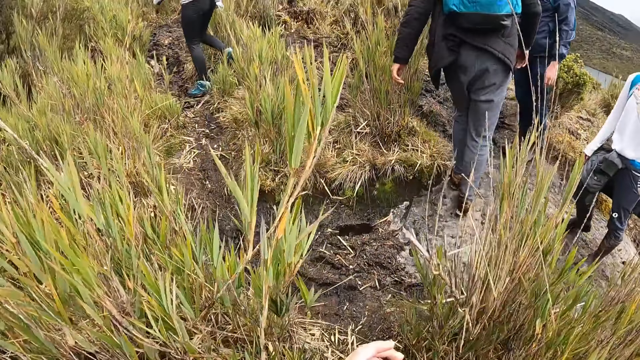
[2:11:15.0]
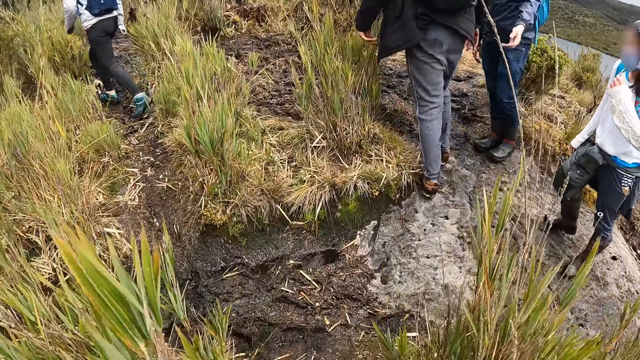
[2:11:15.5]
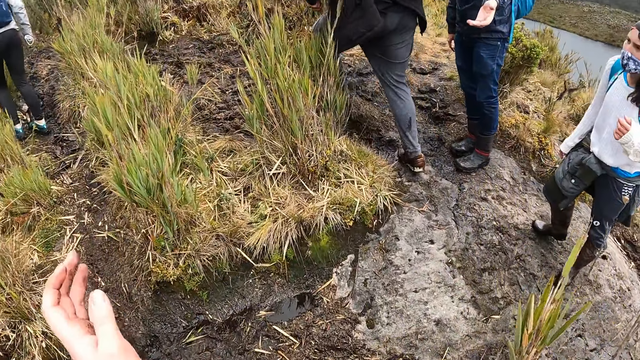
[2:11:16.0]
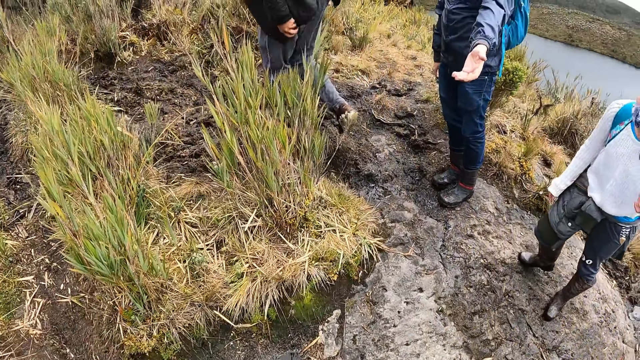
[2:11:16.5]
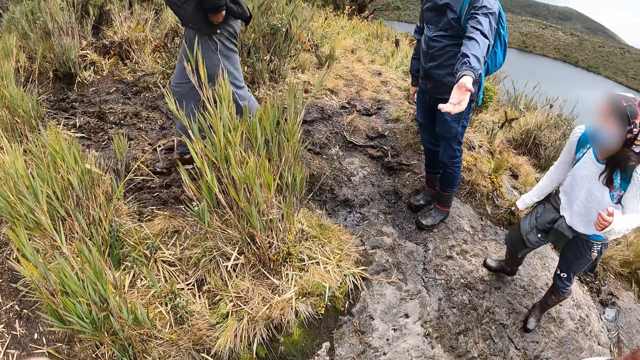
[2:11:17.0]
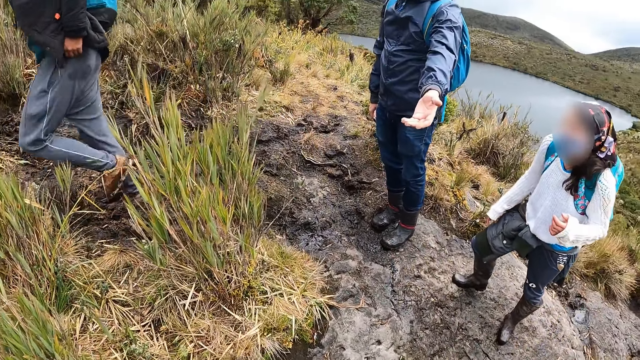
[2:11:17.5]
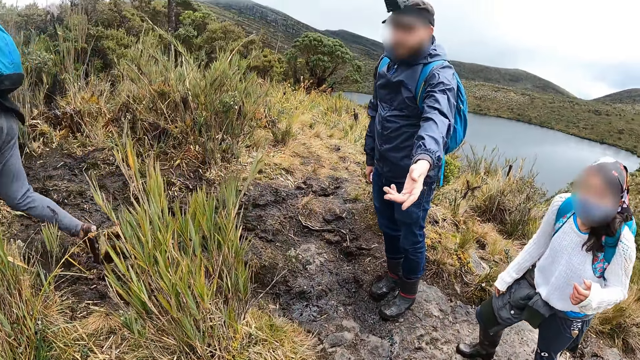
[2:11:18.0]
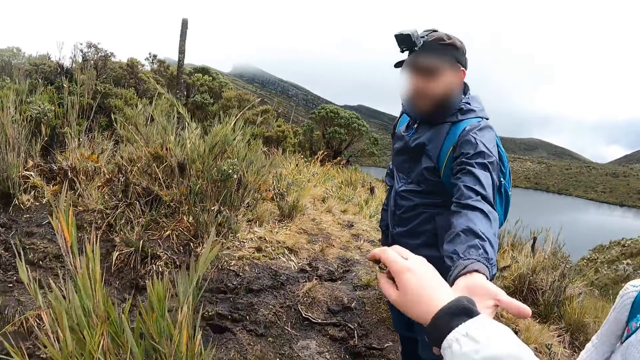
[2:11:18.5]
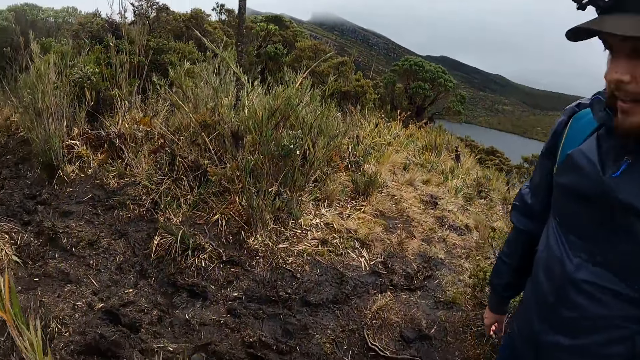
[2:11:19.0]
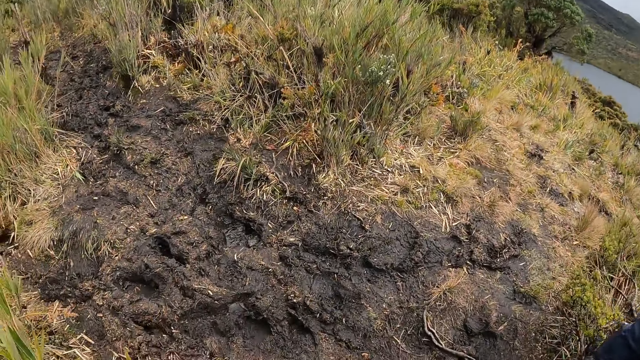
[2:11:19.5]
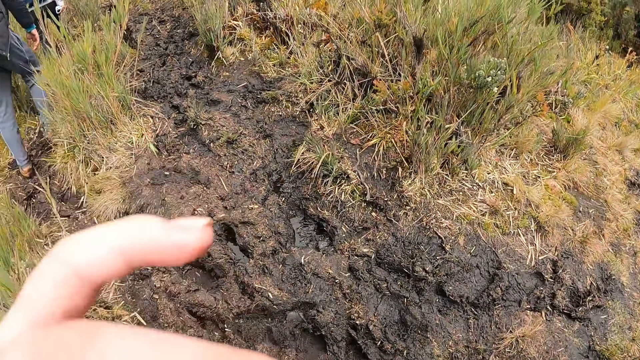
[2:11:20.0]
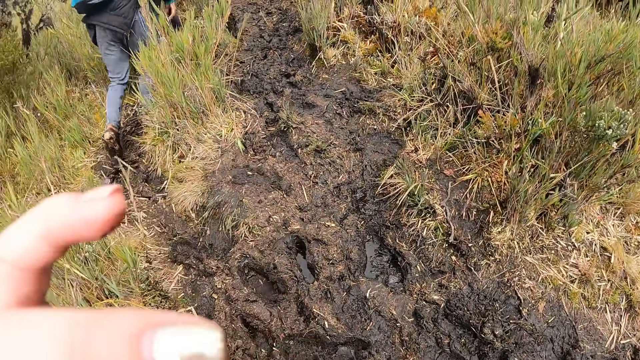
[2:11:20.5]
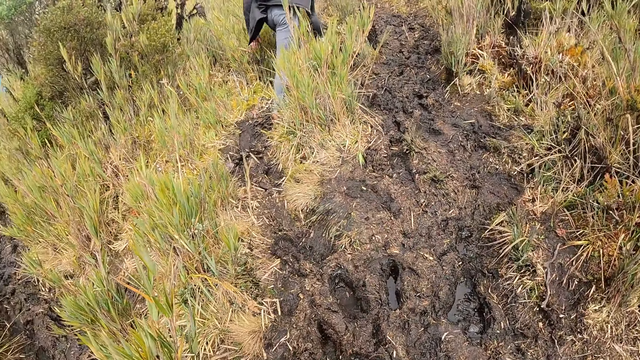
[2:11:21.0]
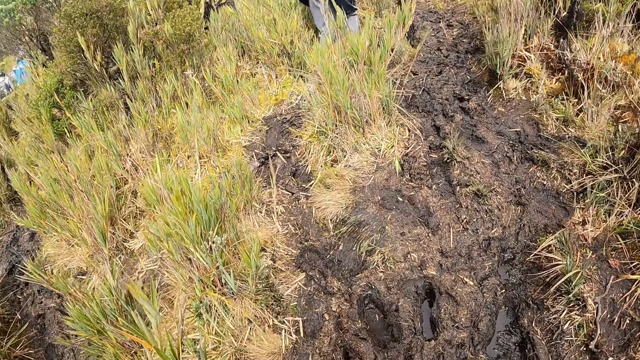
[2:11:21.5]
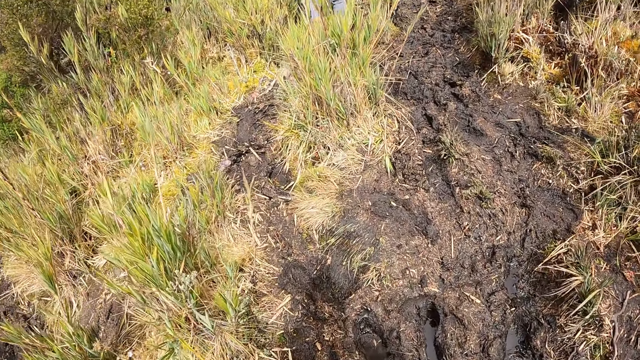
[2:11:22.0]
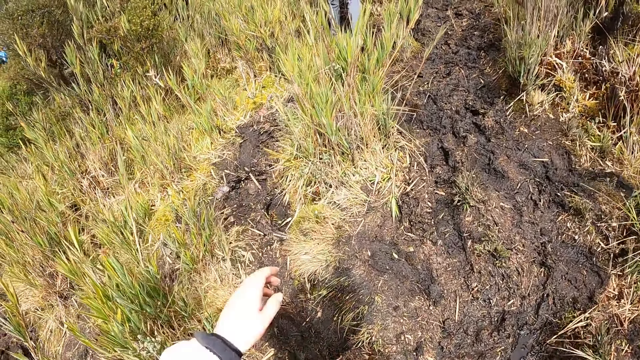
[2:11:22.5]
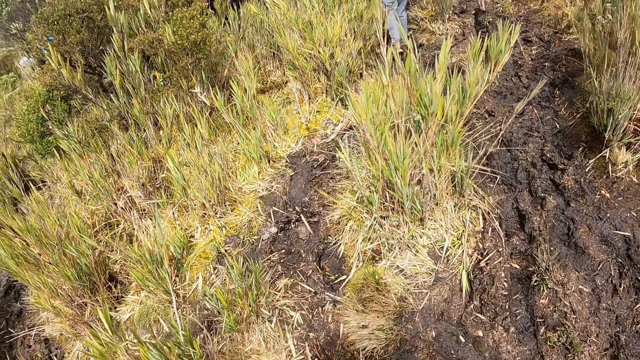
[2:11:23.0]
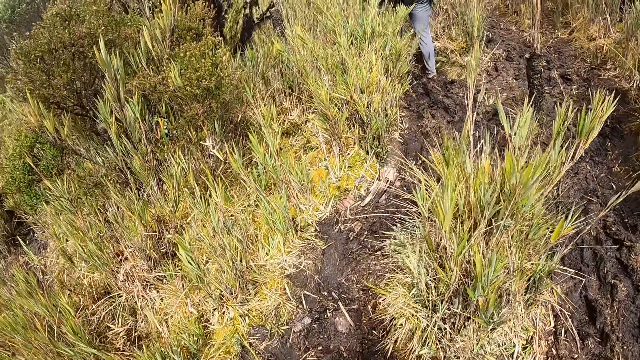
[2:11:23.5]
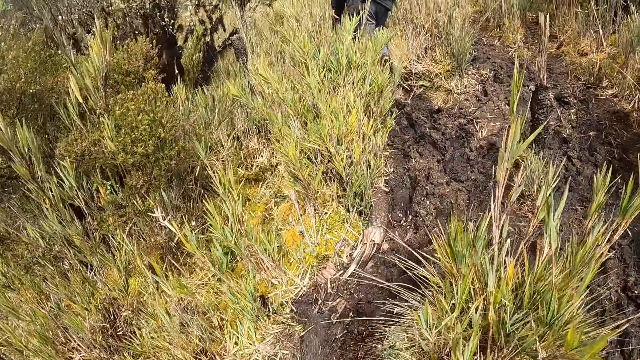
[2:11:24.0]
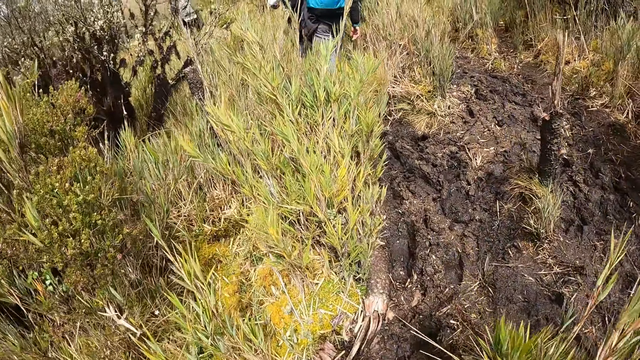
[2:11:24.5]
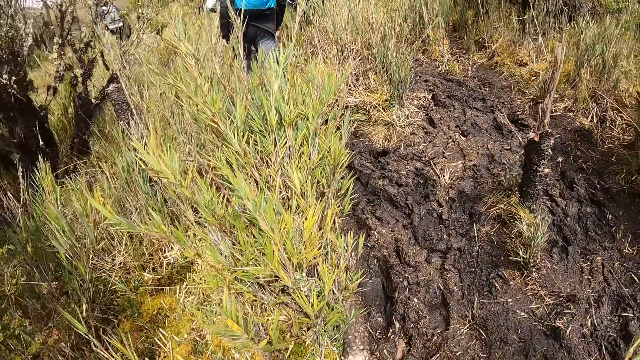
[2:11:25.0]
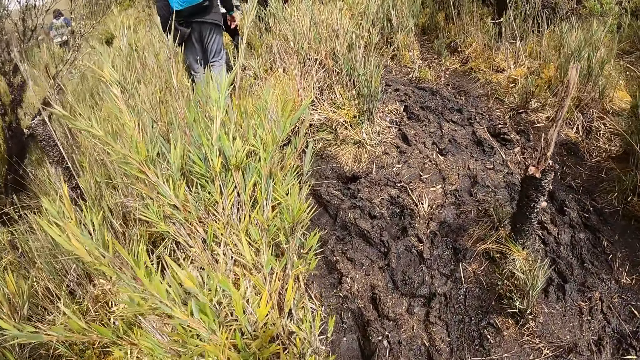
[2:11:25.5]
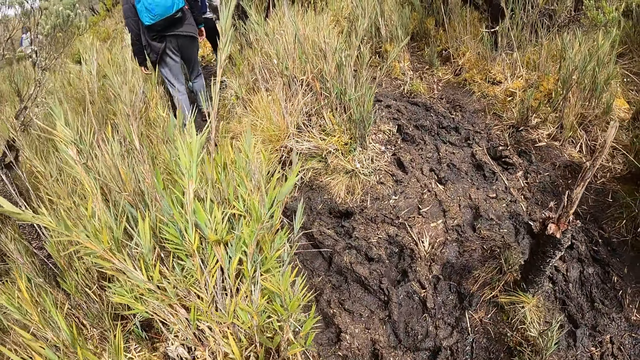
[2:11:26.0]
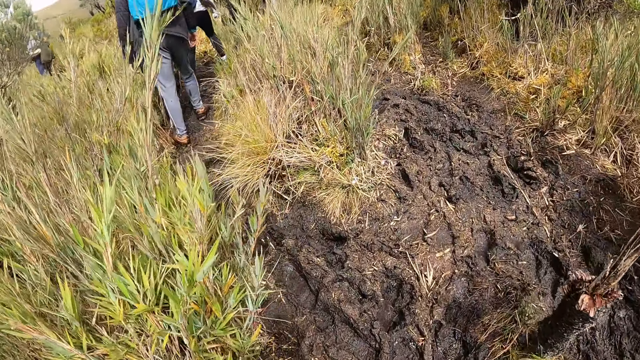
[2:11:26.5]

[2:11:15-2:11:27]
A man stretches his left hand at the camera wearer. The camera wearer aids for a hand while skipping mud. She stretches her right hand at the man. She wipes her face. She climbs up a hill.

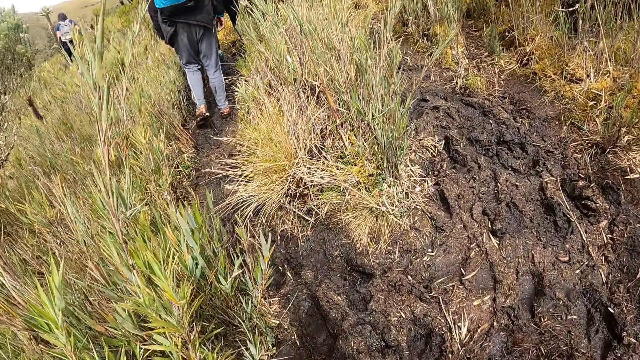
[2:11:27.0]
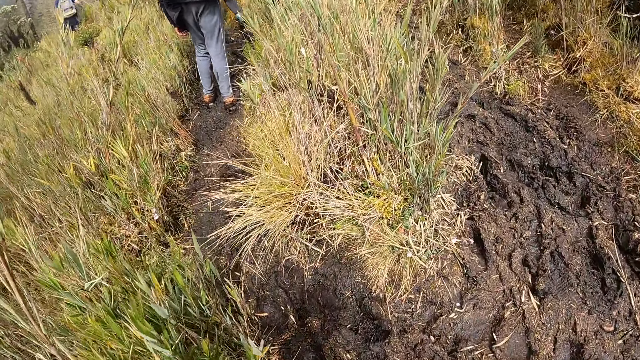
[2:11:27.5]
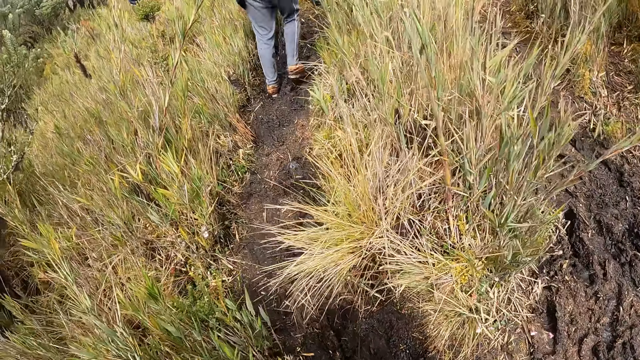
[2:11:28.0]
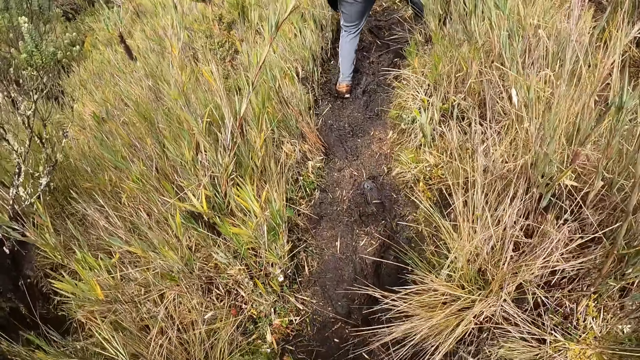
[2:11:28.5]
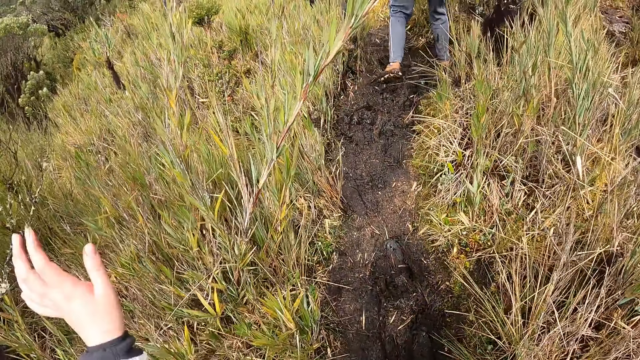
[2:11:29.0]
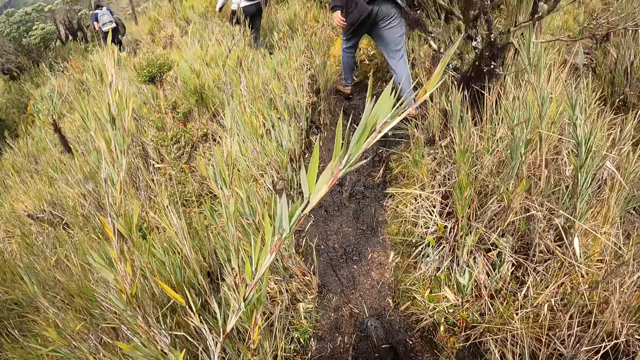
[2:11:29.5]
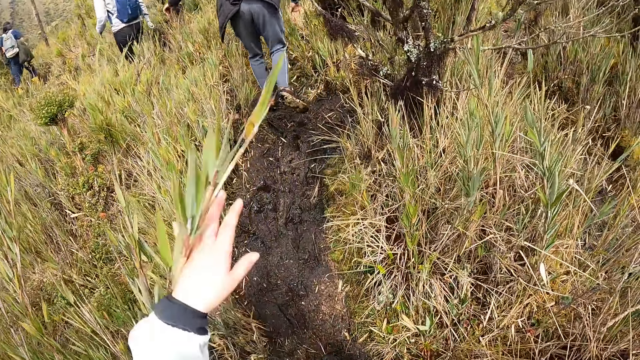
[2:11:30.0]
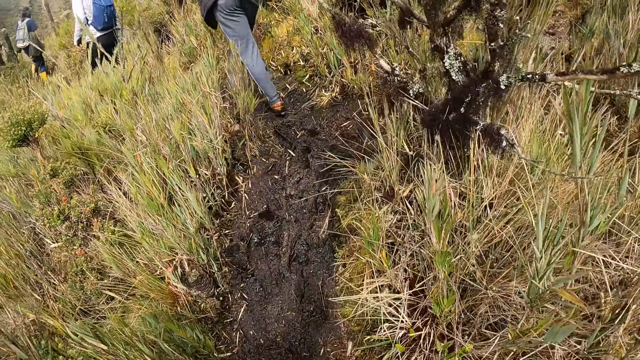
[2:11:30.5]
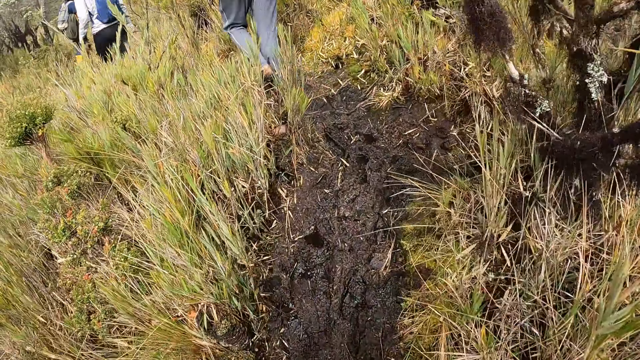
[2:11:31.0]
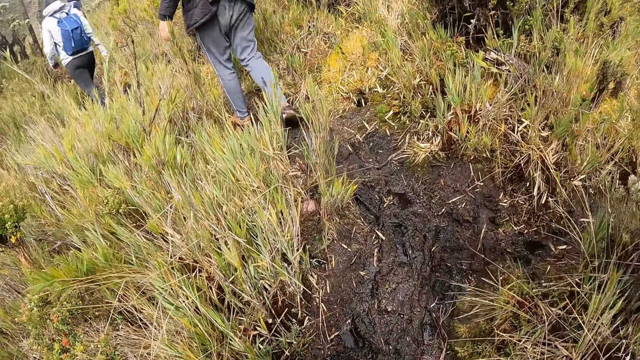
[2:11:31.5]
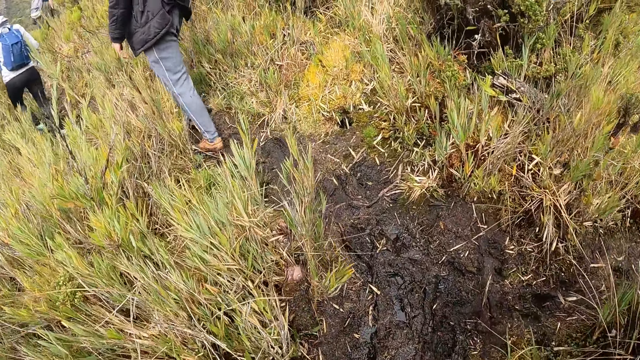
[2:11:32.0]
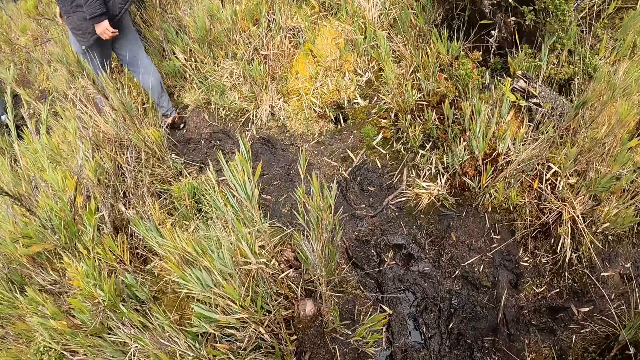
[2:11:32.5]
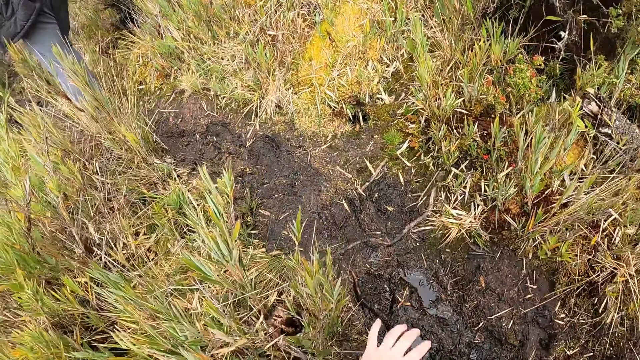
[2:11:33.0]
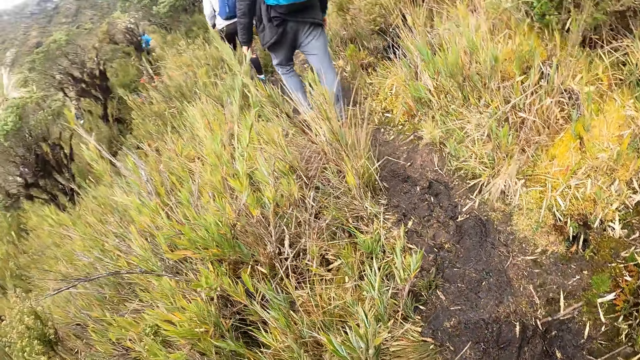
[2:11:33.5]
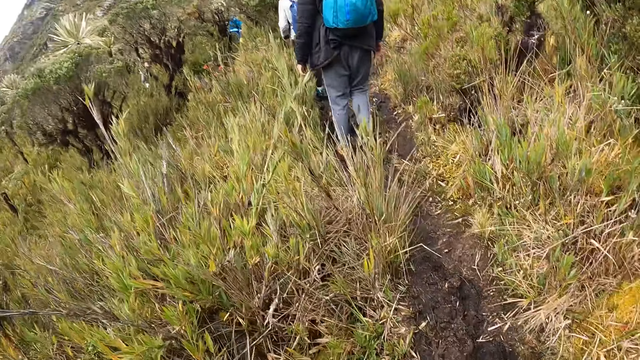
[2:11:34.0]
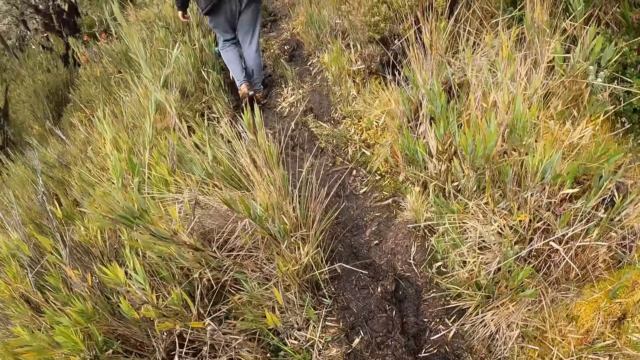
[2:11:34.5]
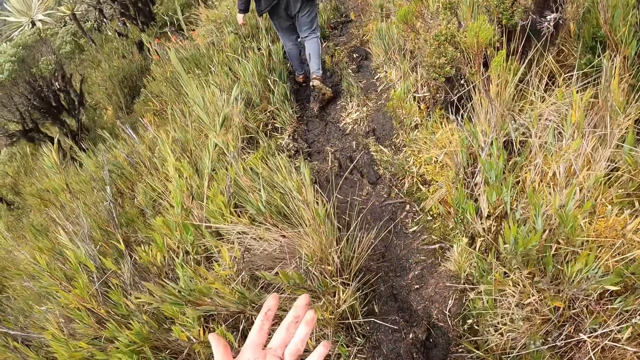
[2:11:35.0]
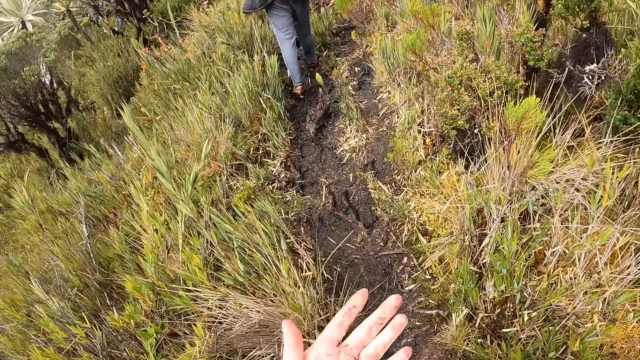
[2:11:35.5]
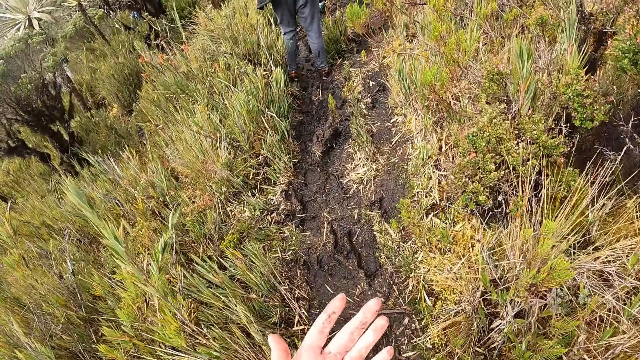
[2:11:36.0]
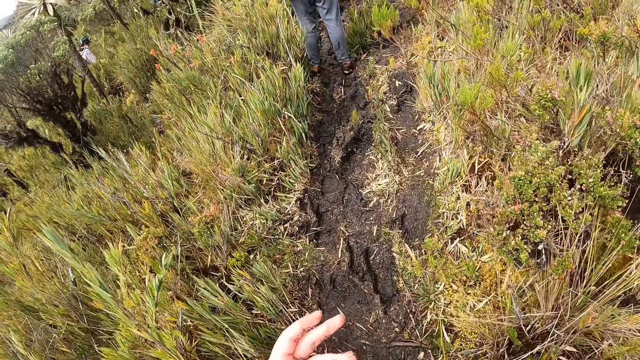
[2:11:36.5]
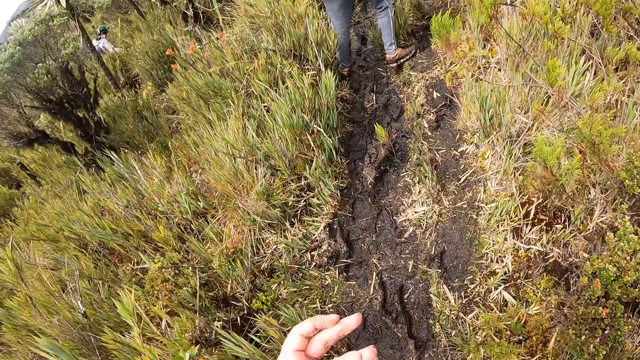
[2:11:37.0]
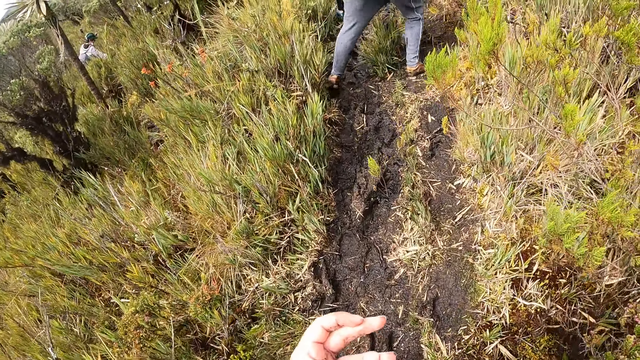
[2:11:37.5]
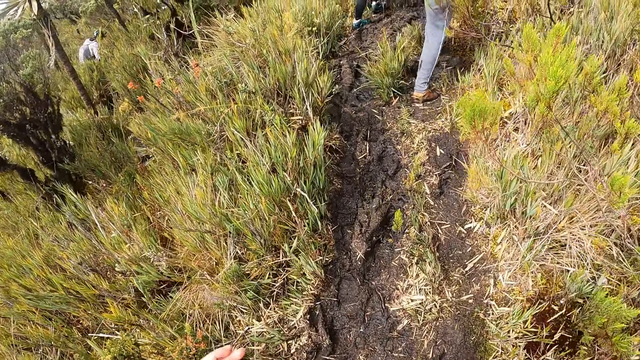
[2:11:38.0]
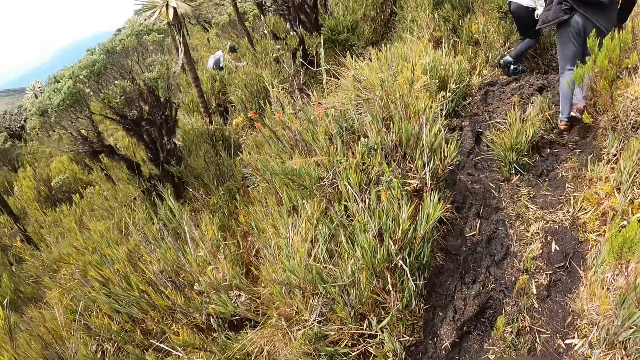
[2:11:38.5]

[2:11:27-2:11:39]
The camera wearer pushes a long grass with her left hand. She pushes the grass with her left hand again. She looks at her hand.
